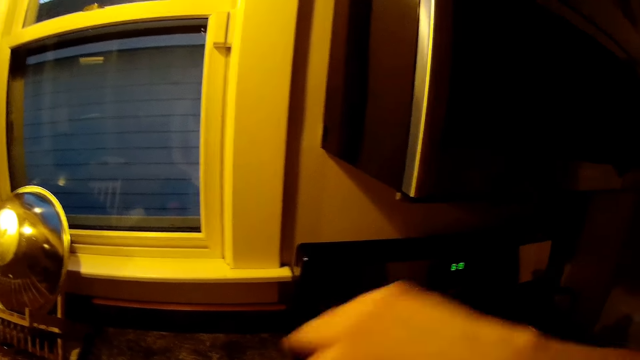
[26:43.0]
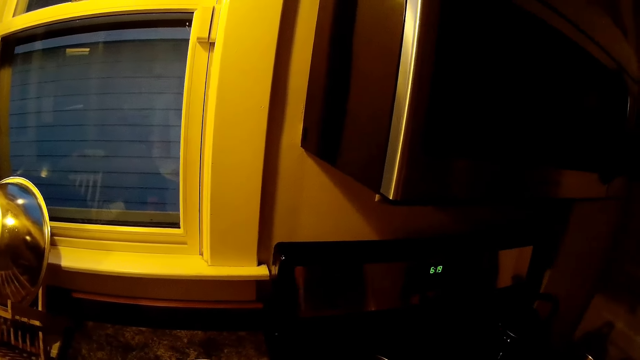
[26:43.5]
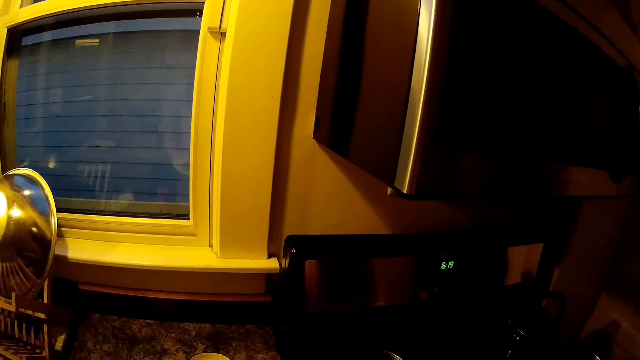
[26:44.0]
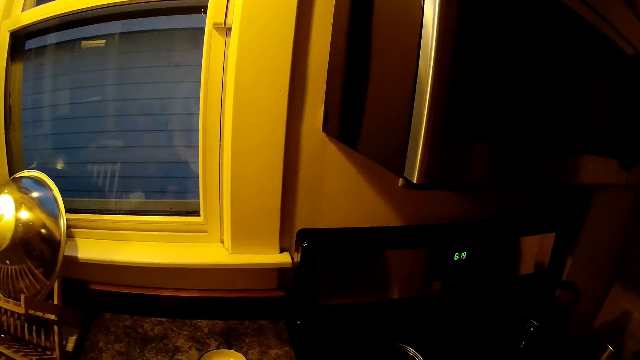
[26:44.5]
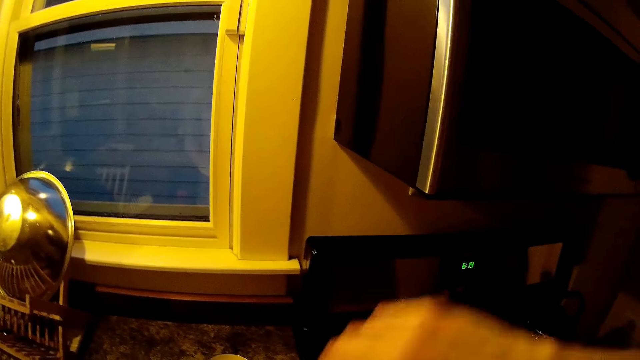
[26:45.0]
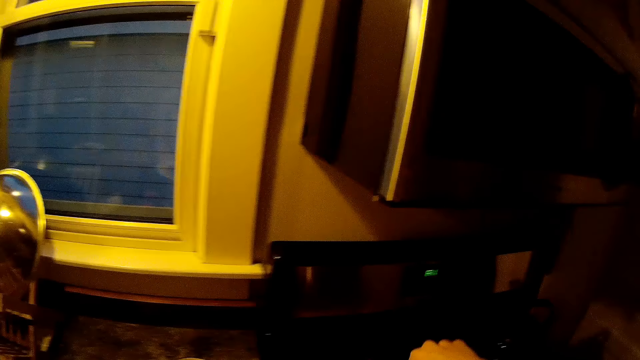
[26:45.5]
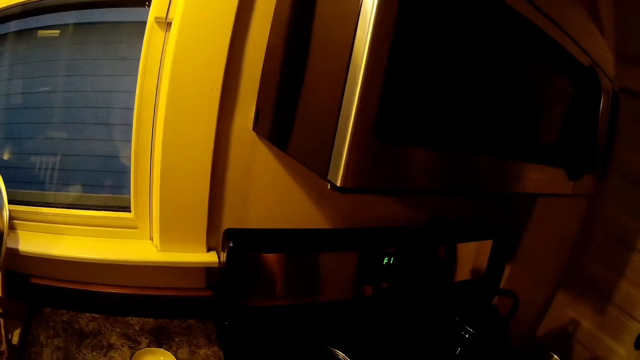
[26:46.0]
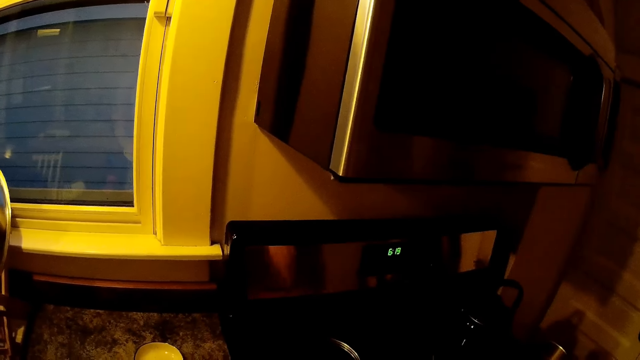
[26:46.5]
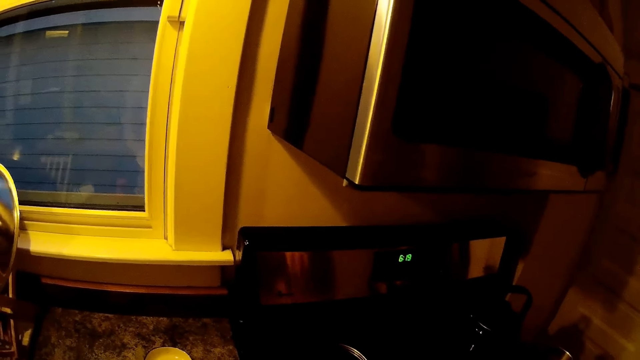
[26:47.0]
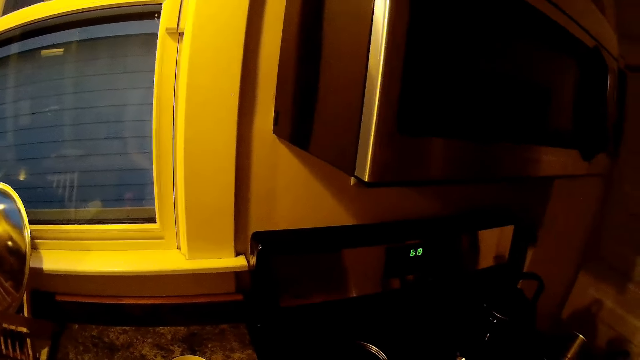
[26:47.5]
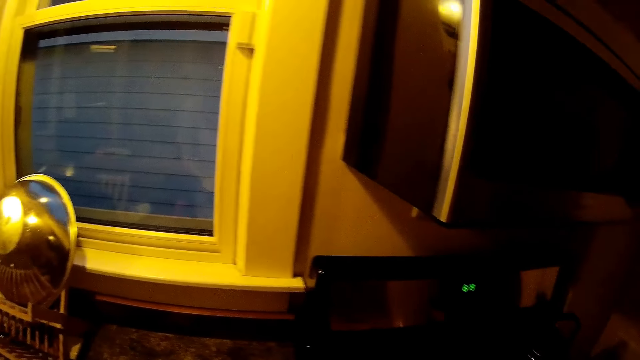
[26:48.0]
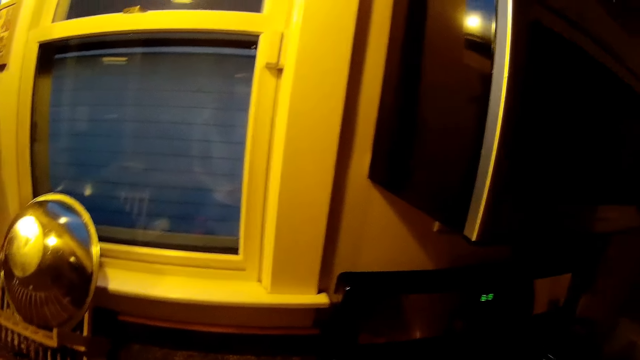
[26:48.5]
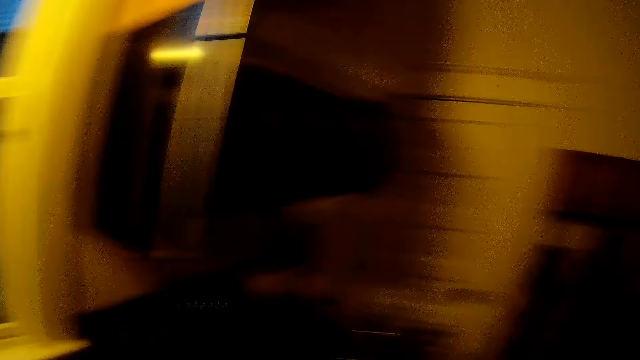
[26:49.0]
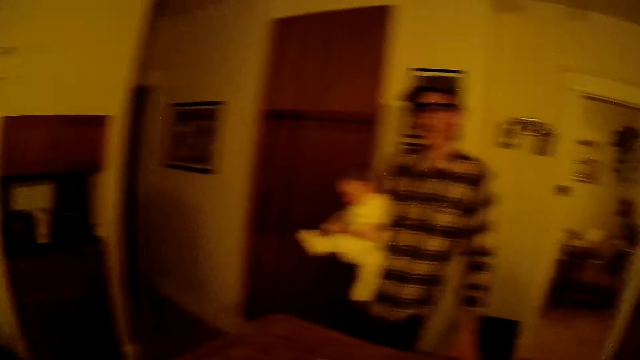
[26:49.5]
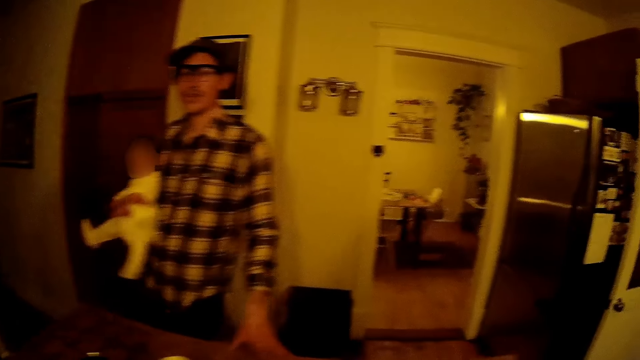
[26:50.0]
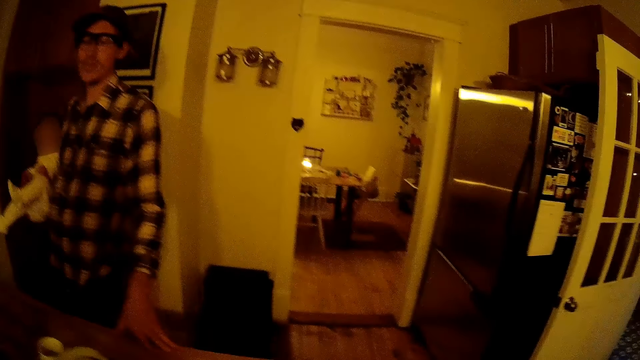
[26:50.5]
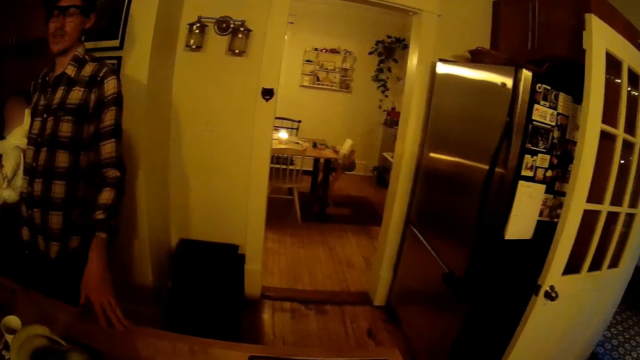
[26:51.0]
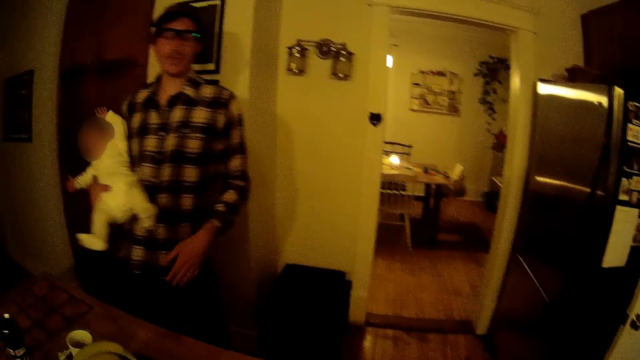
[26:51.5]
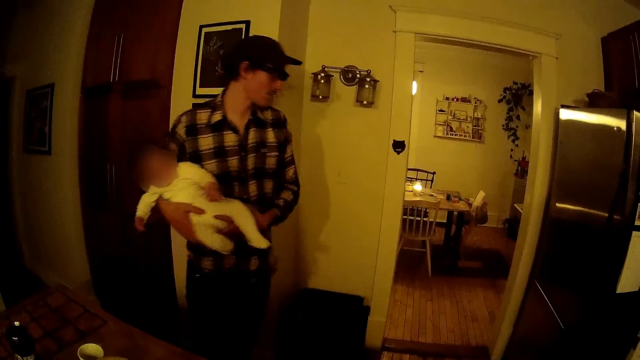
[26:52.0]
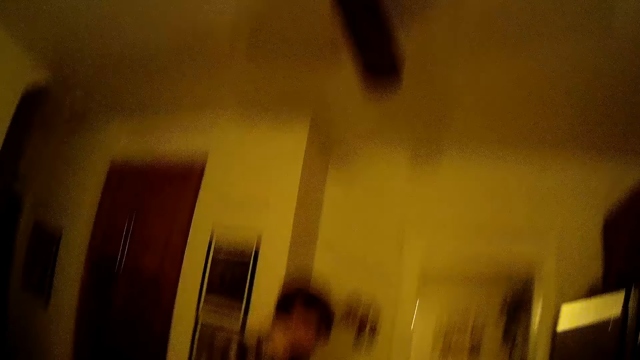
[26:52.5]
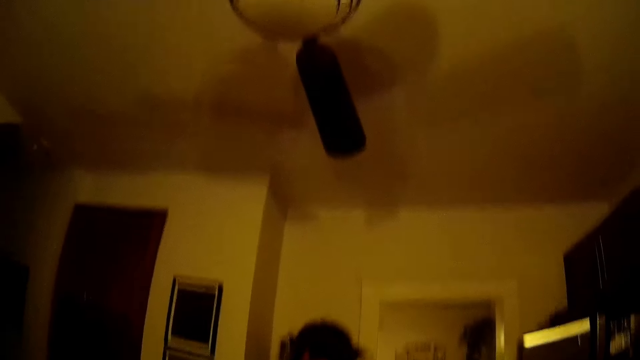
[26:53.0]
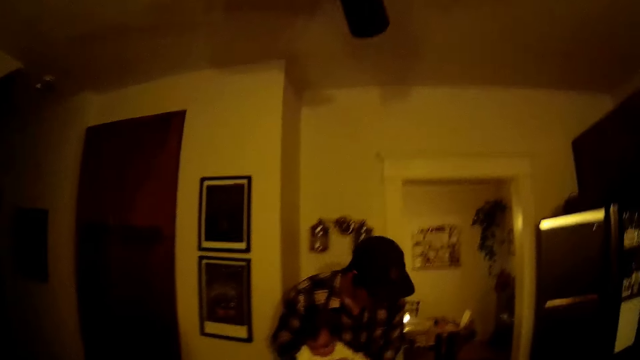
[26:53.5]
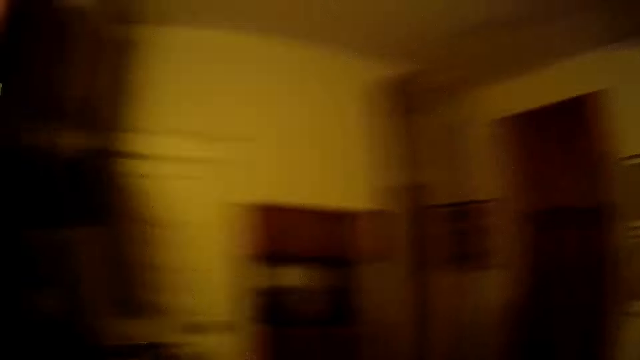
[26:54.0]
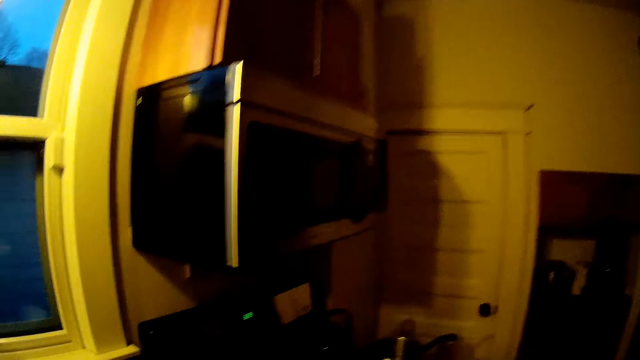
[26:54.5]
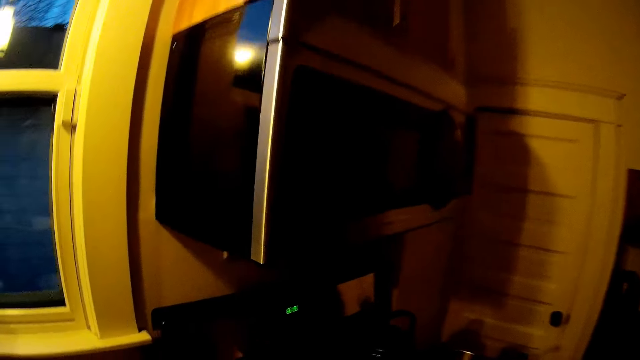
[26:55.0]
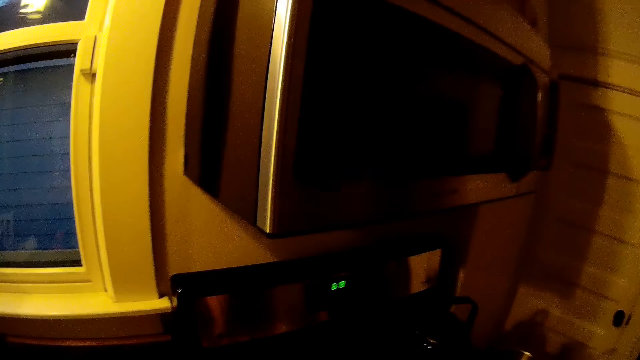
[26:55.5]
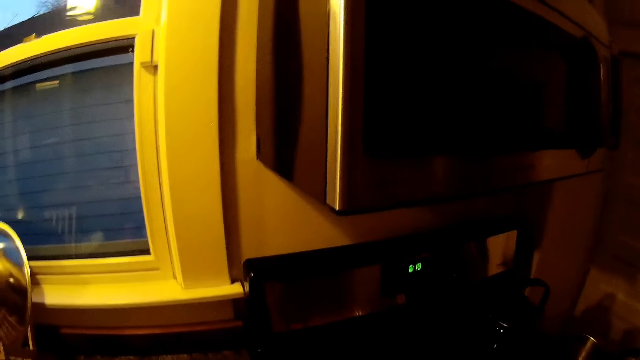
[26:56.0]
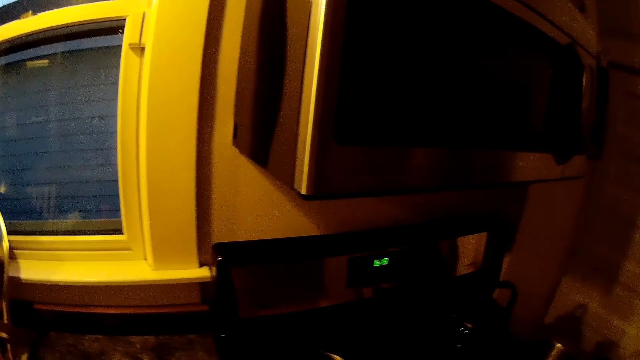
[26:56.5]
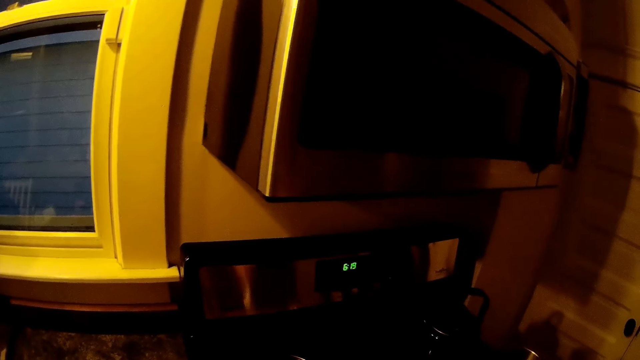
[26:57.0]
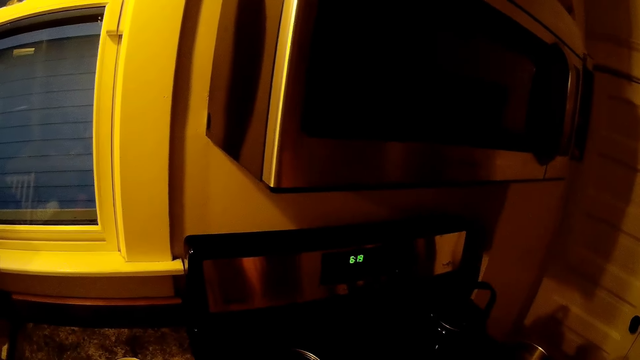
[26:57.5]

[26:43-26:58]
The camera wearer moves her right hand. She turns towards the man. The man takes his left hand off the table in the kitchen. The camera wearer turns to the counter.

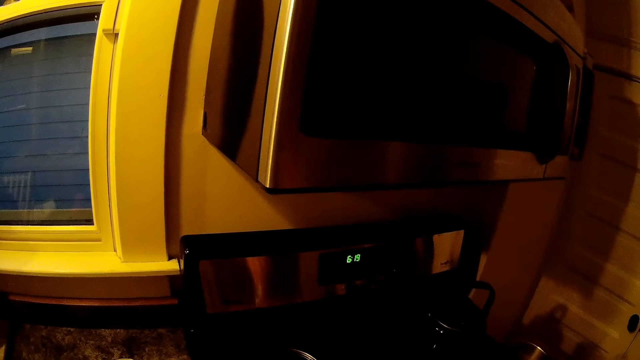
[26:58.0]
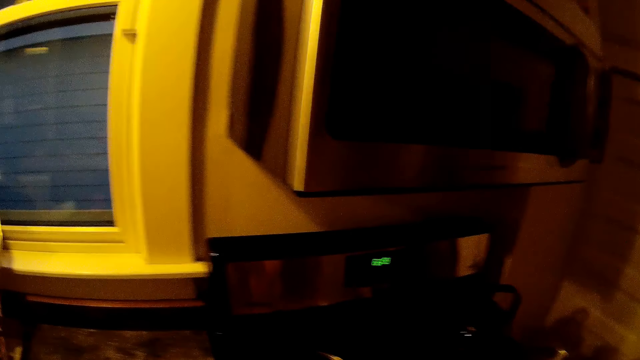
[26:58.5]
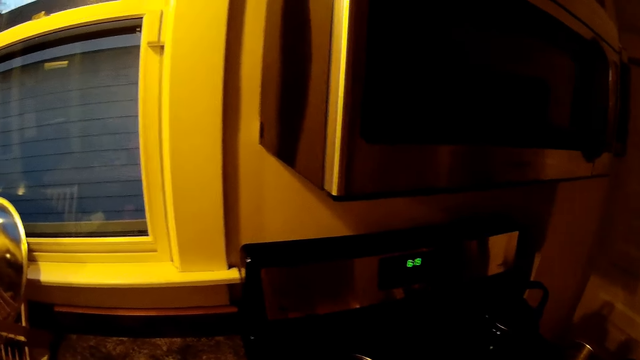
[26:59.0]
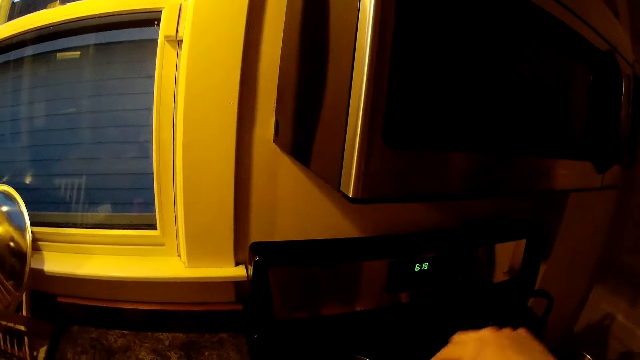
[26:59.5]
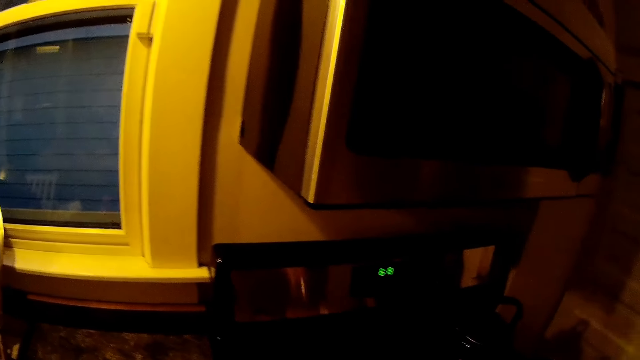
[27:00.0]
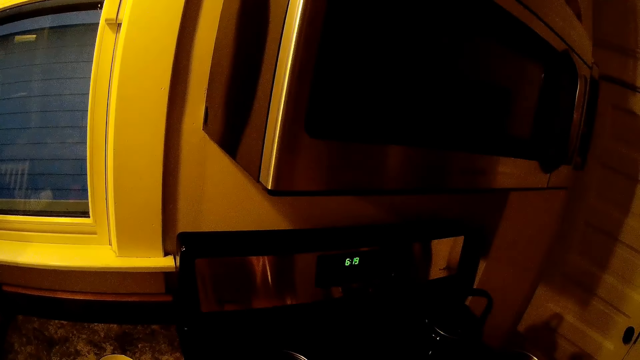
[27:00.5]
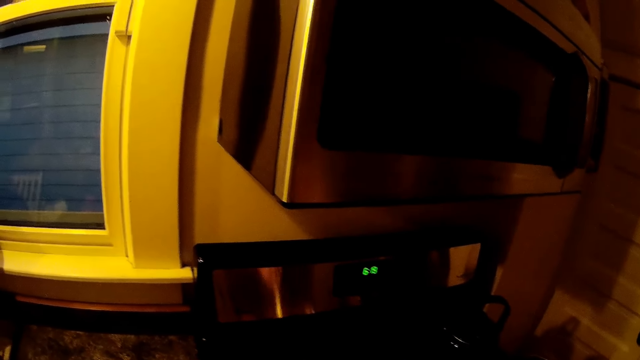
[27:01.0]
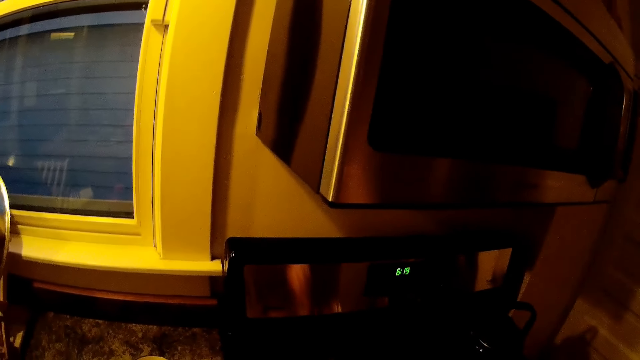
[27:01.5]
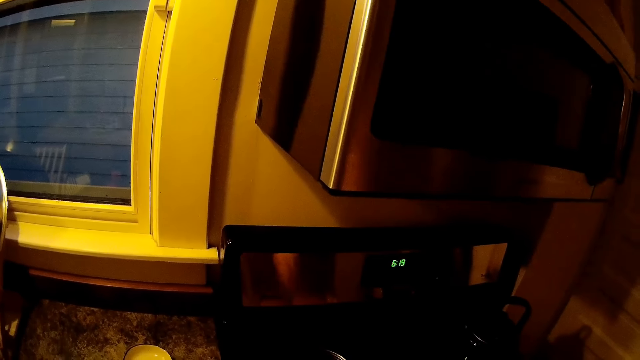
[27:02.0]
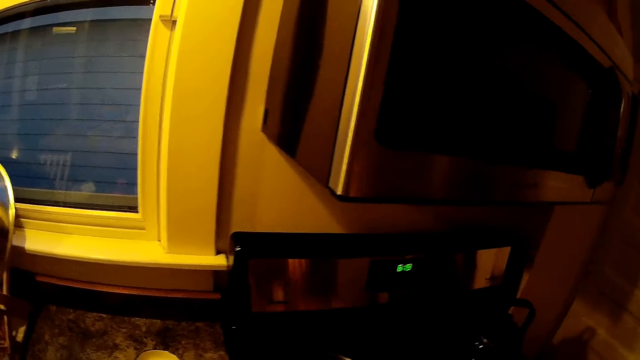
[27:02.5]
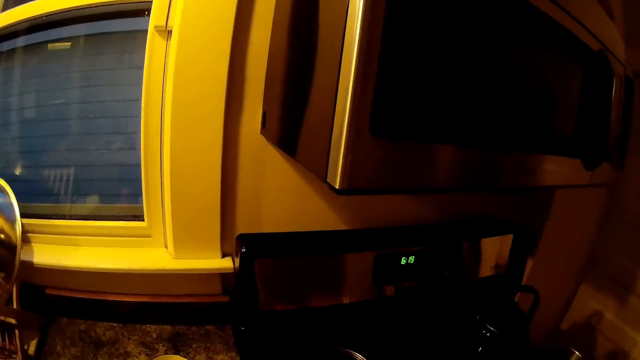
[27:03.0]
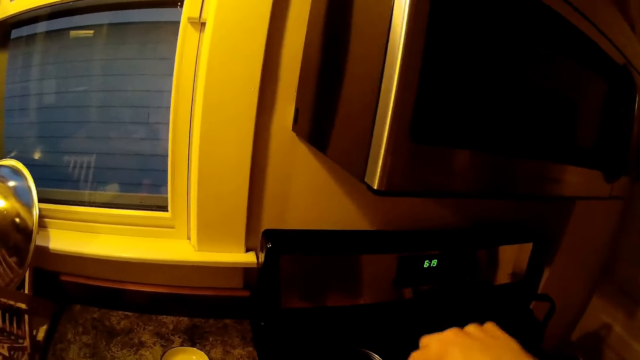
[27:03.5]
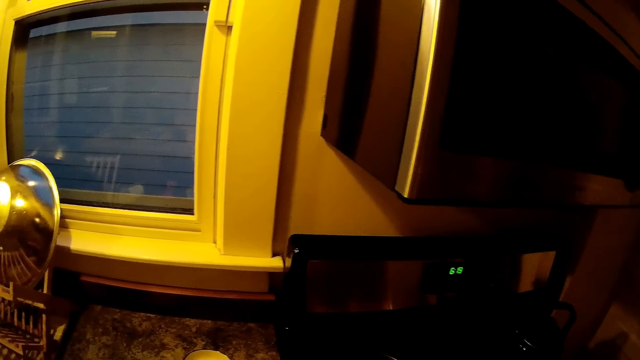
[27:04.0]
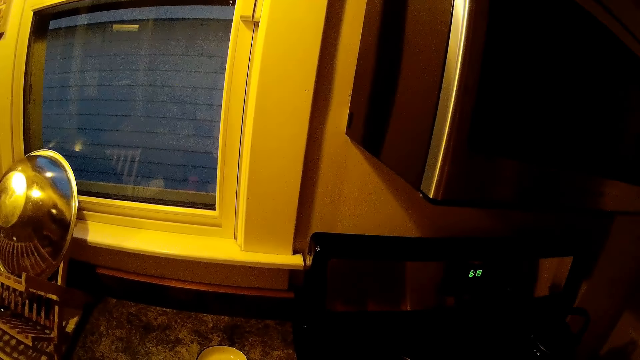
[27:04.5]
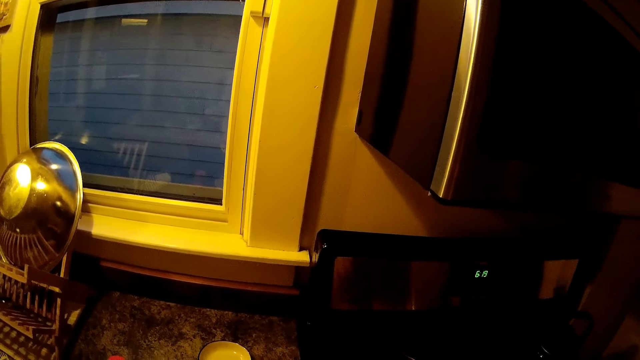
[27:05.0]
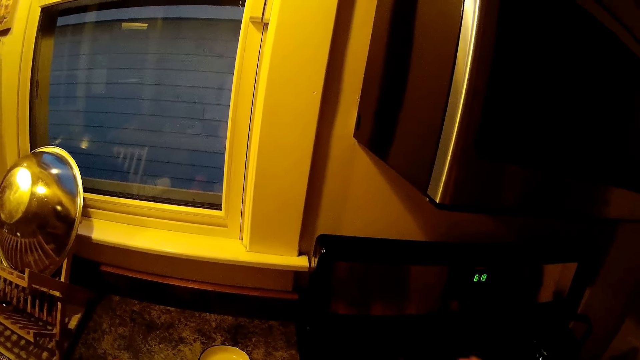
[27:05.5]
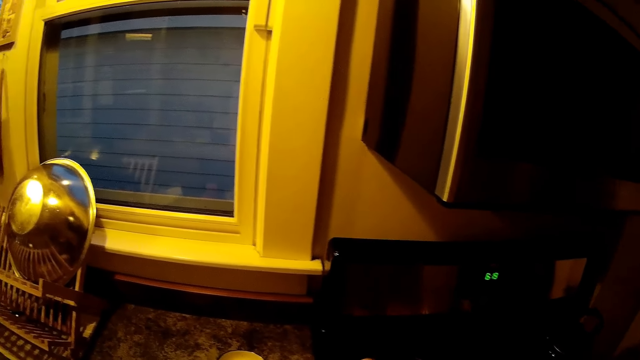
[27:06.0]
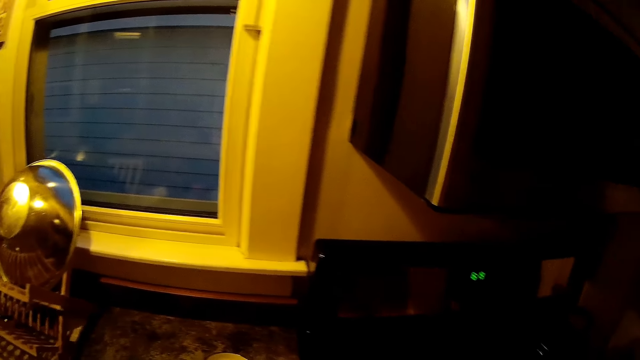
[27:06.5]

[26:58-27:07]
The camera wearer moves her hand.
